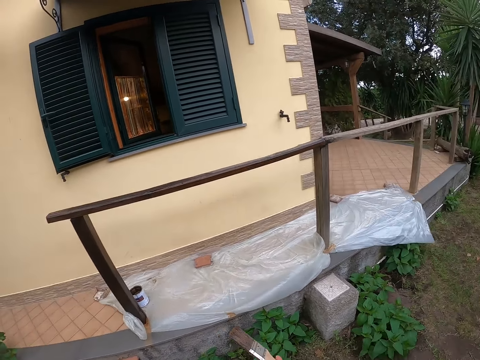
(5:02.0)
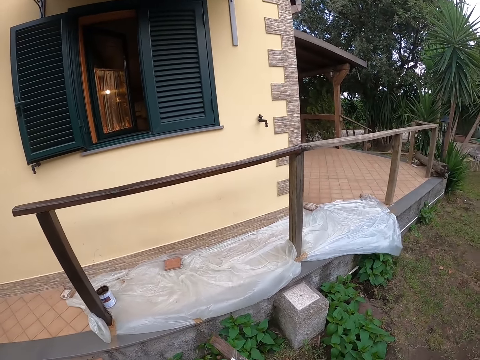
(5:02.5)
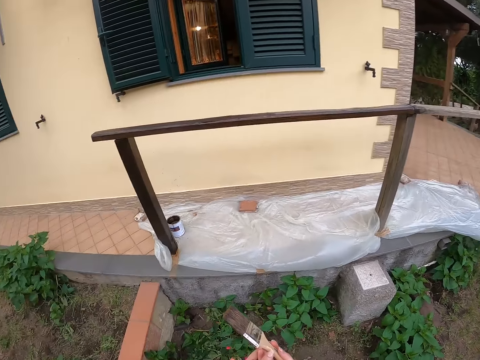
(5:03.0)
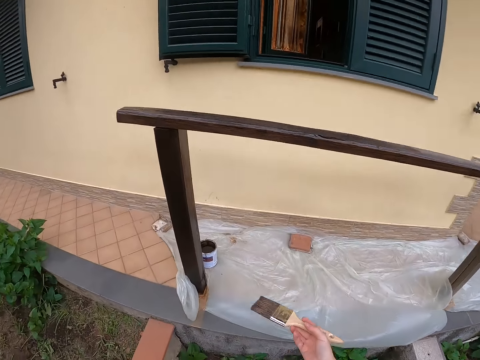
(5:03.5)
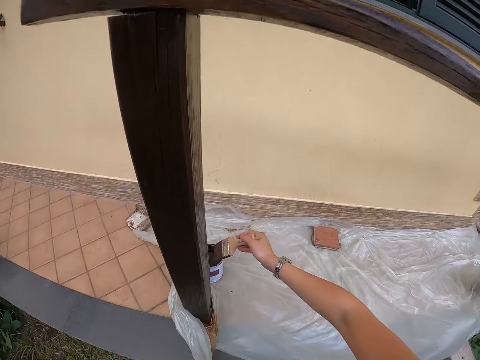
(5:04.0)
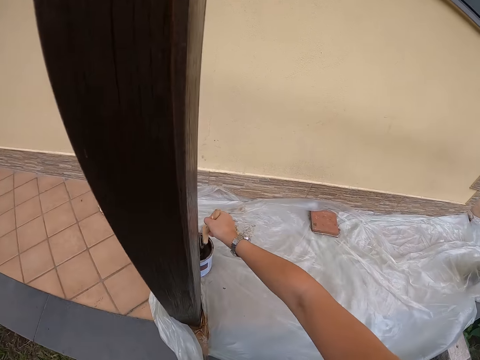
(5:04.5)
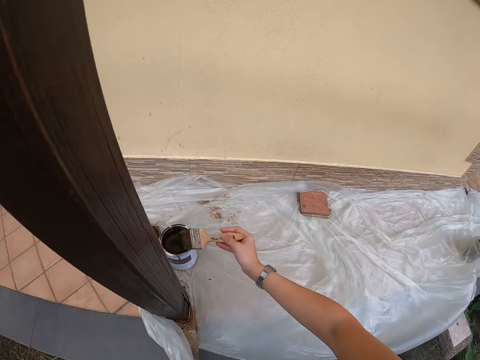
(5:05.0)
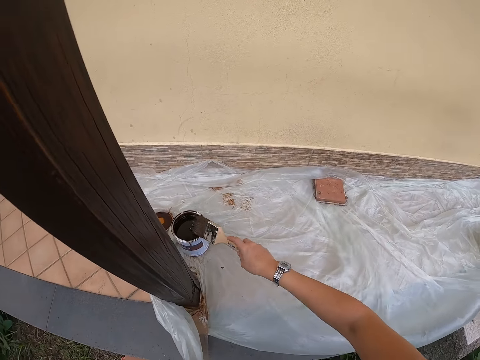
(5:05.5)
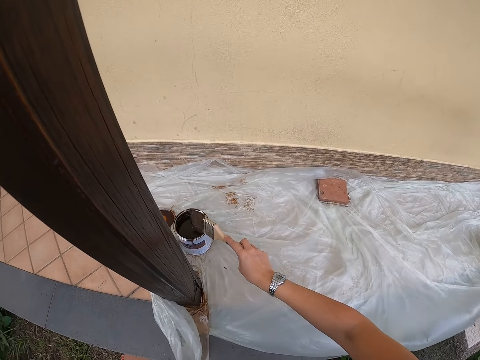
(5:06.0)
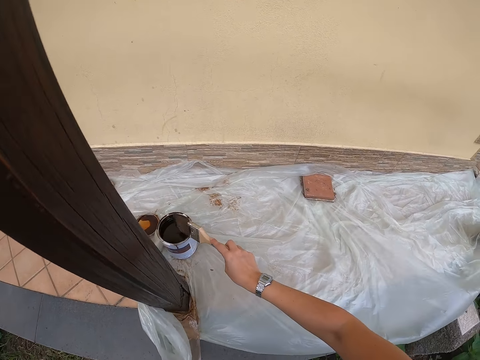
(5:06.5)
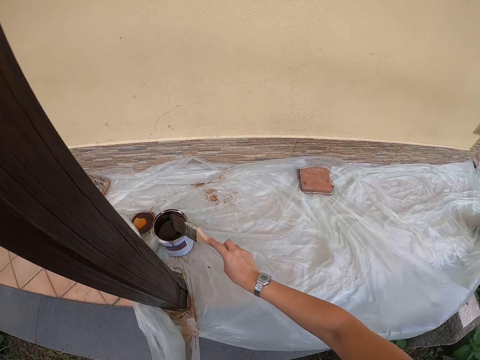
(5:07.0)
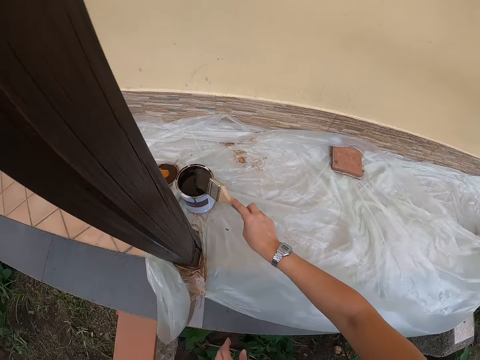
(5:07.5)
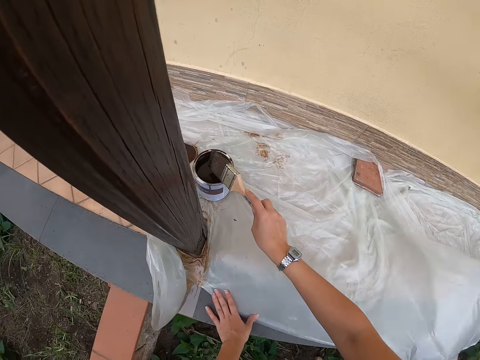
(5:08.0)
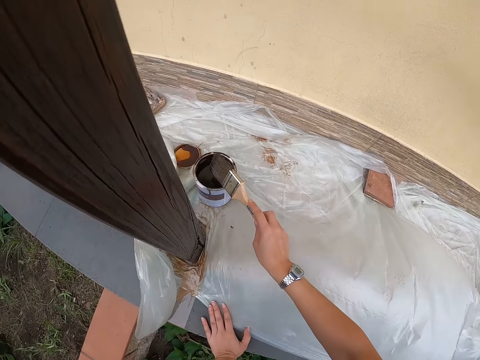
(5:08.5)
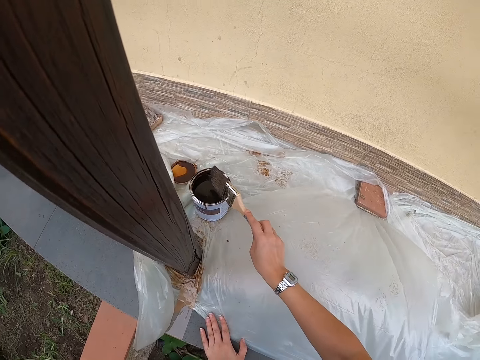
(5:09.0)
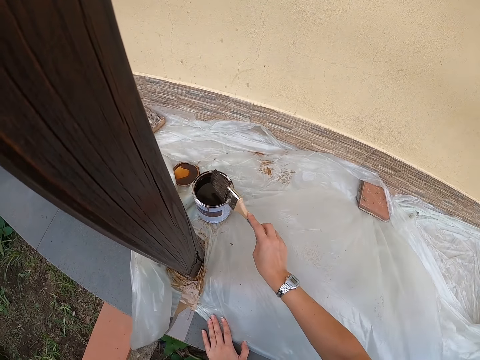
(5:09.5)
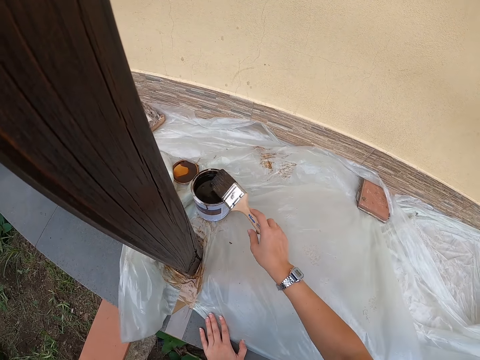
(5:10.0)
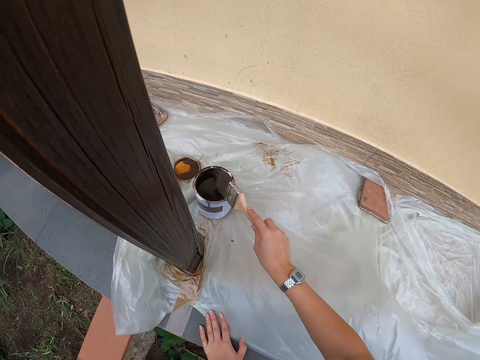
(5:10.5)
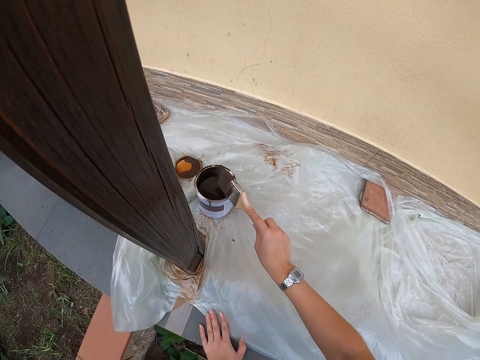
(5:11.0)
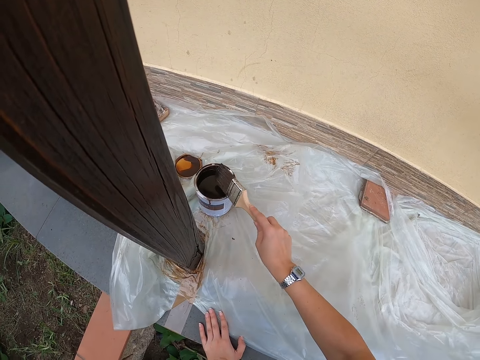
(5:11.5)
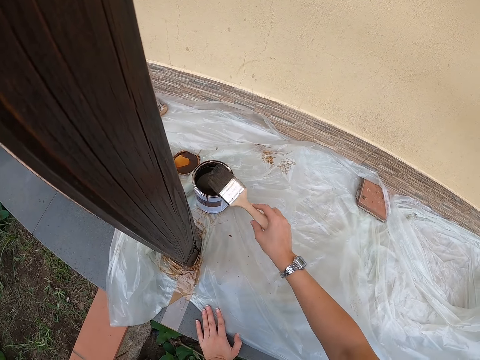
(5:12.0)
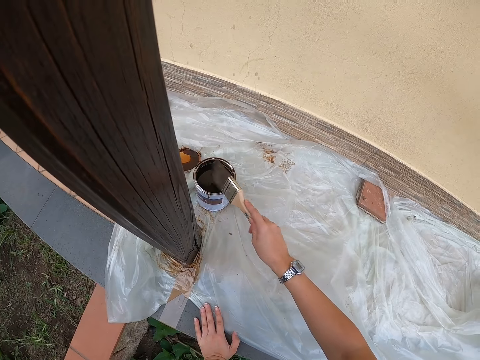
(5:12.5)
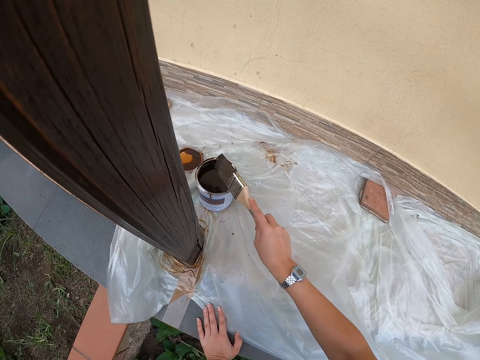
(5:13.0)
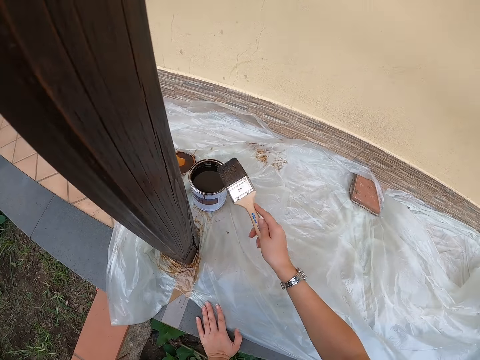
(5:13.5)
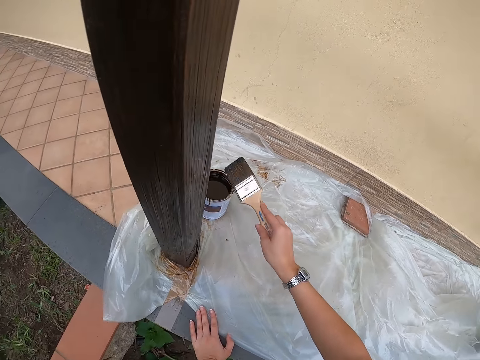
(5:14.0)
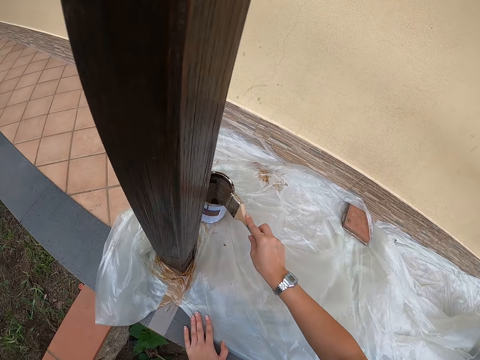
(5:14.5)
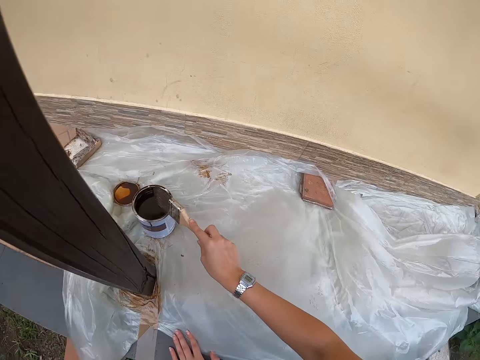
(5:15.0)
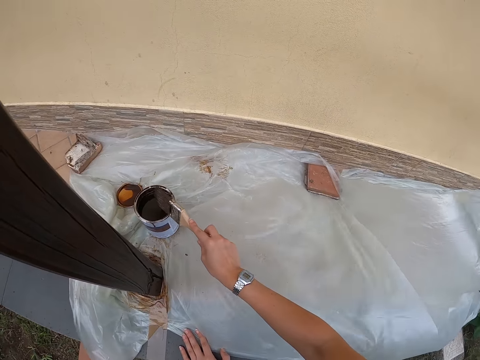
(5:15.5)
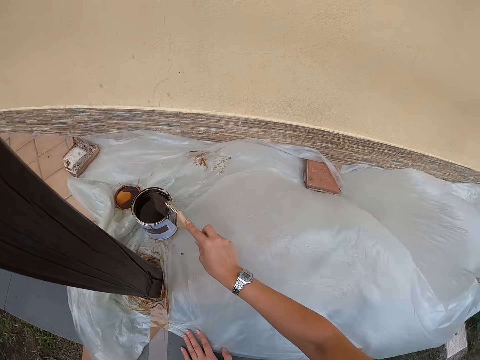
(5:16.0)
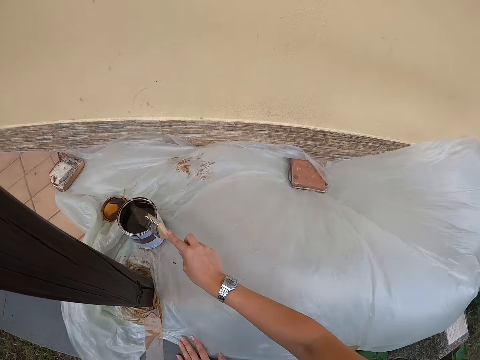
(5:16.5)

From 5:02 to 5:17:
The camera wearer draws paint from the paint can or paint container using the paint brush. She hits the paint brush on the paint container. She holds on the ground with her left hand.

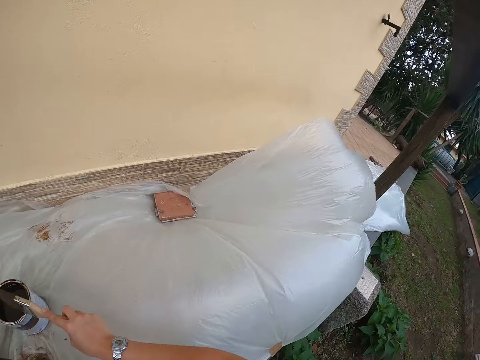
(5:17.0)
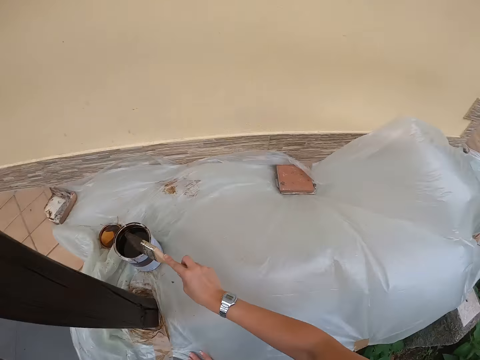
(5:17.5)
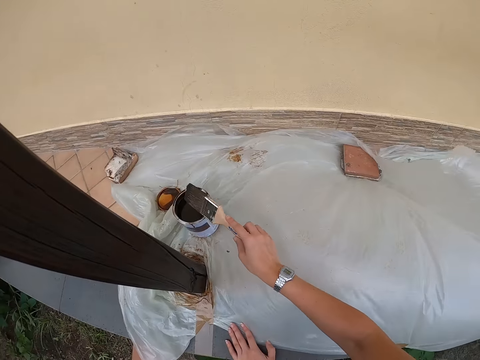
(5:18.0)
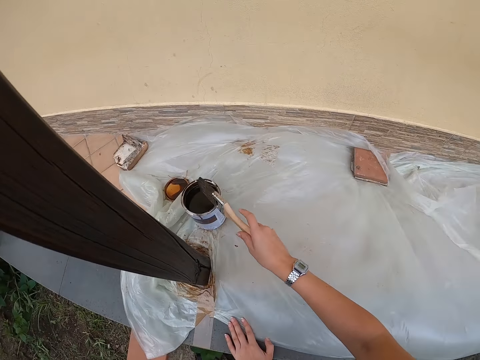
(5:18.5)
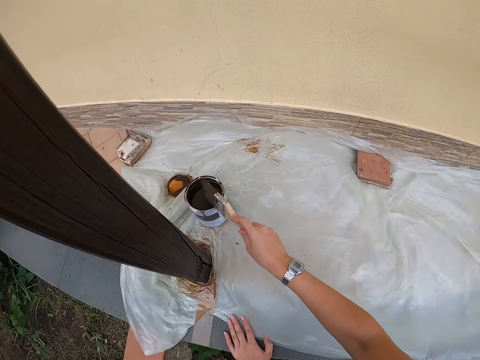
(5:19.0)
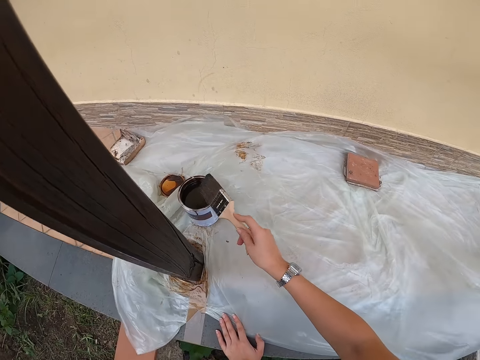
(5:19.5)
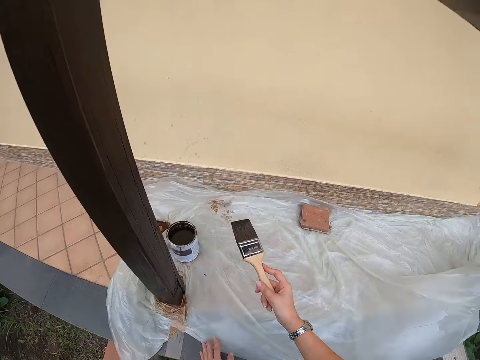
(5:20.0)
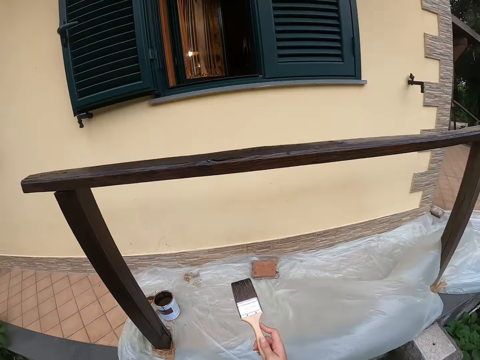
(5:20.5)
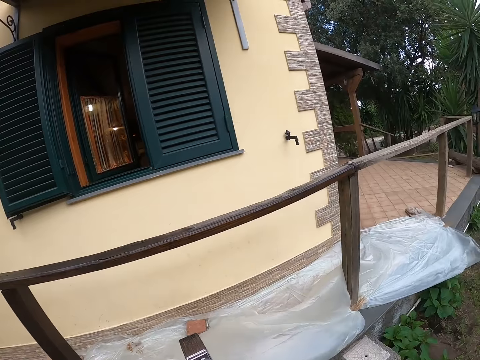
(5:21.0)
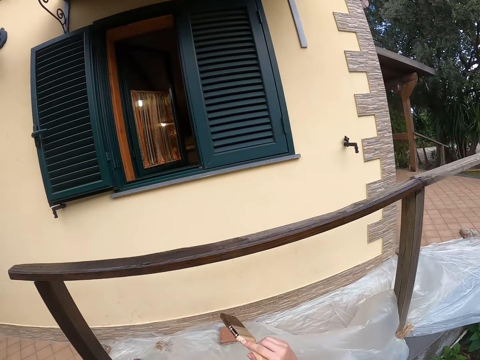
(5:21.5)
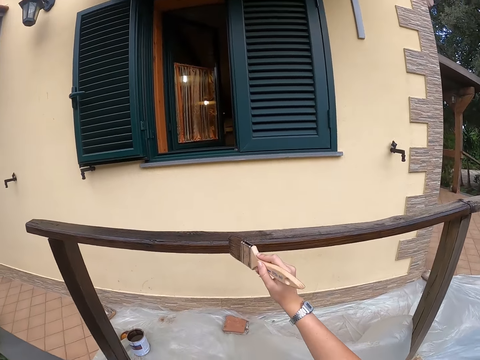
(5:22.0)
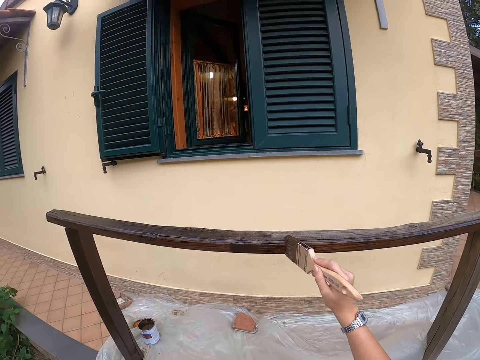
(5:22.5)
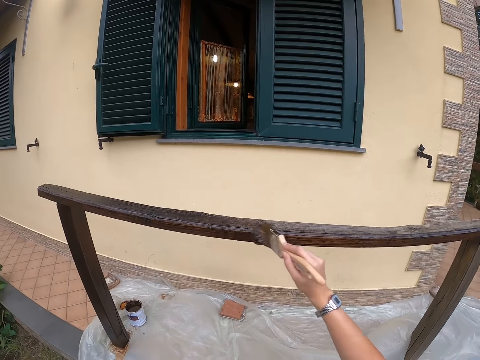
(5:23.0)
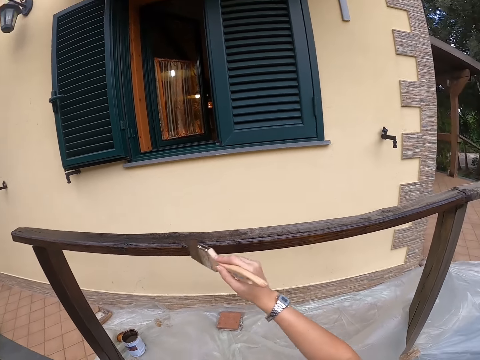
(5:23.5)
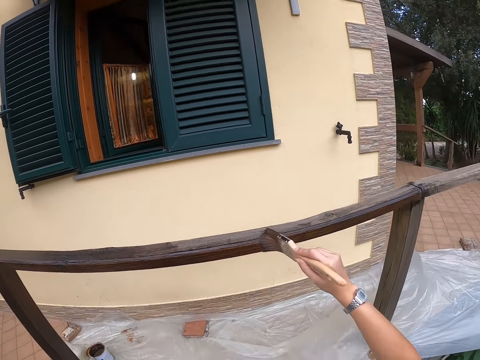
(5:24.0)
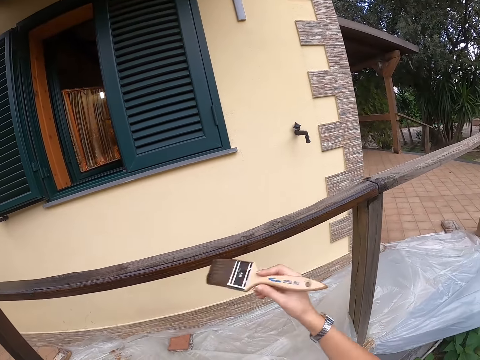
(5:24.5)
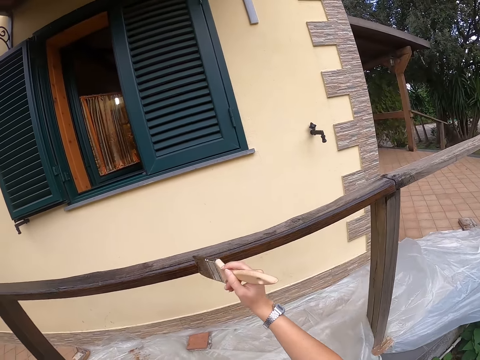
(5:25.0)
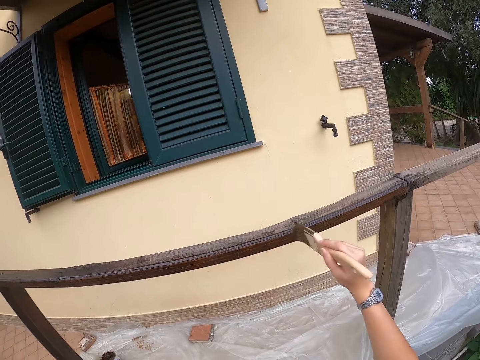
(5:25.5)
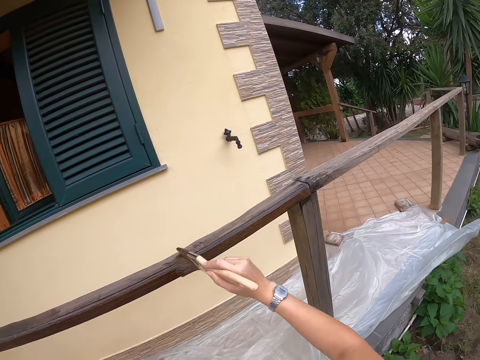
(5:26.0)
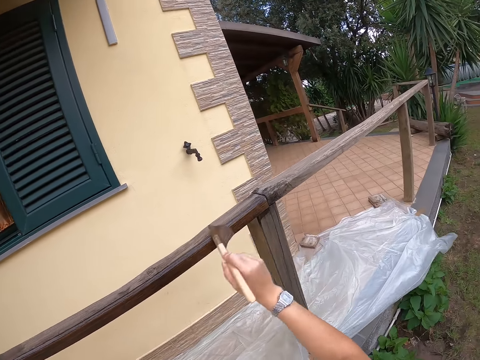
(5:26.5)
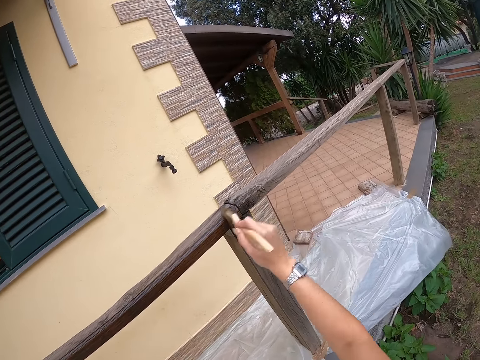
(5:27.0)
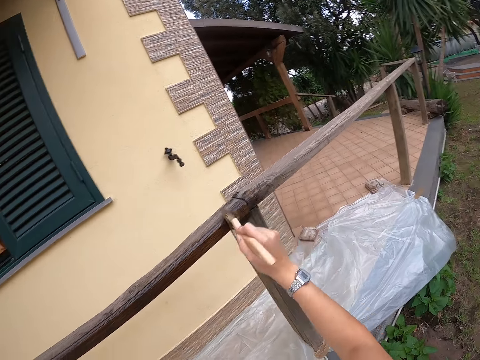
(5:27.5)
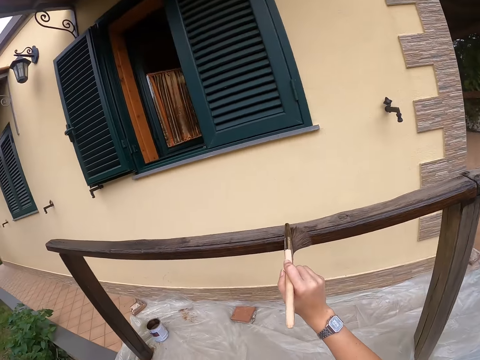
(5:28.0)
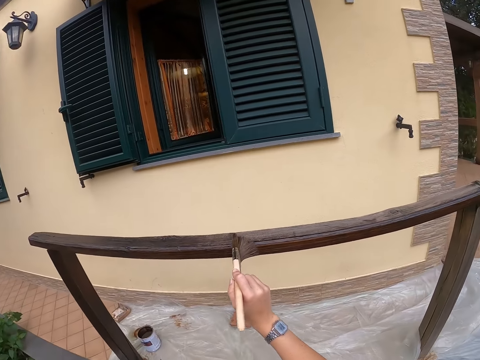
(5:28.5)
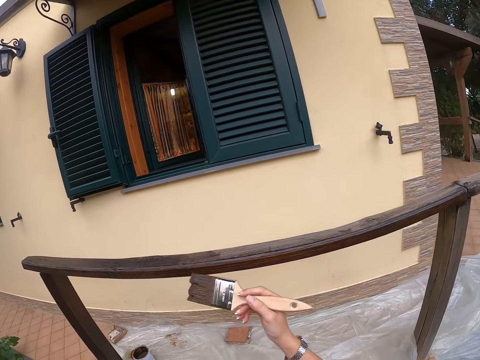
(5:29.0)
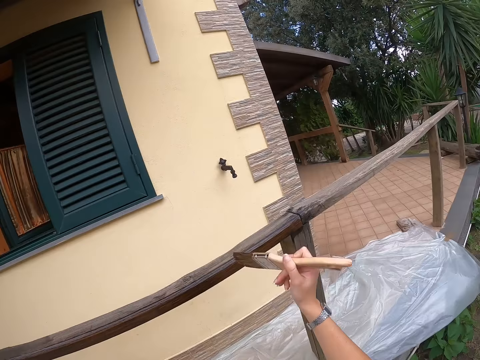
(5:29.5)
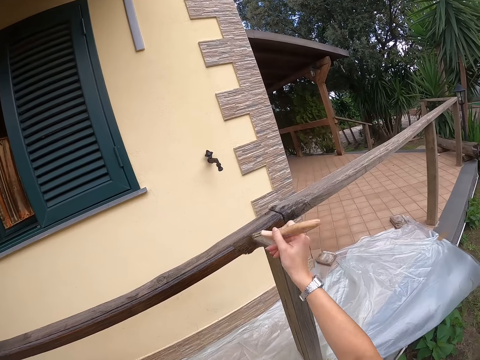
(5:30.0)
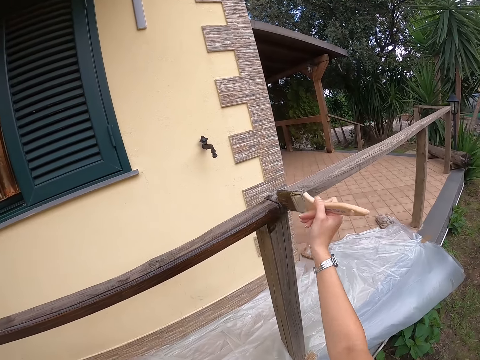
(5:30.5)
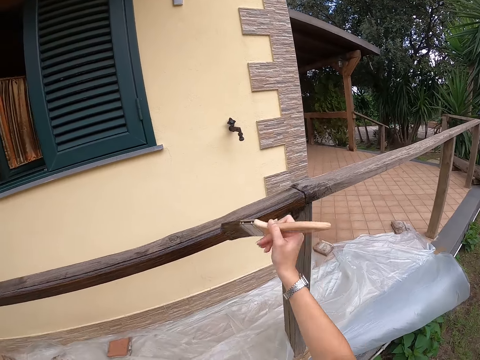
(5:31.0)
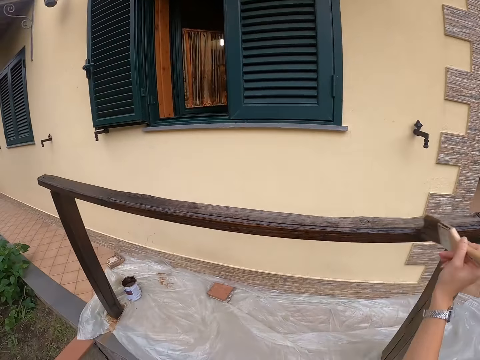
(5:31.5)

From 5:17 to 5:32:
The camera wearer stands up. They paint the wooden railing with the paint brush.
